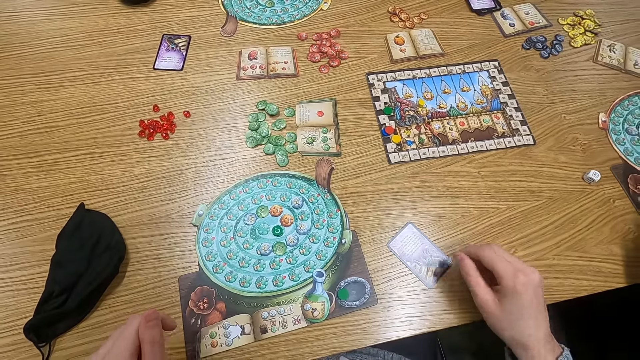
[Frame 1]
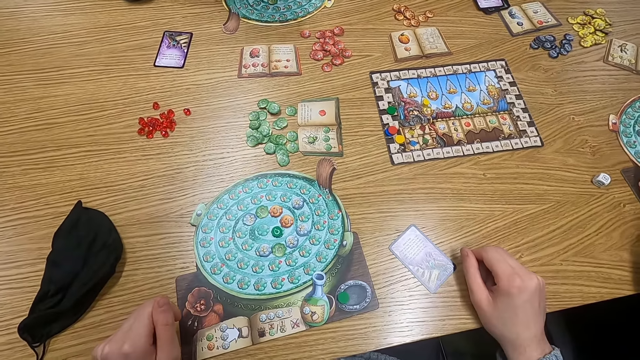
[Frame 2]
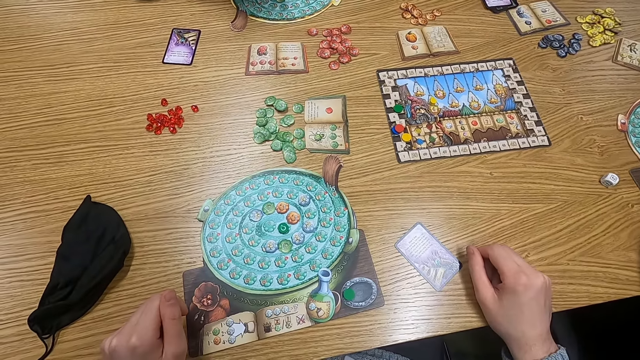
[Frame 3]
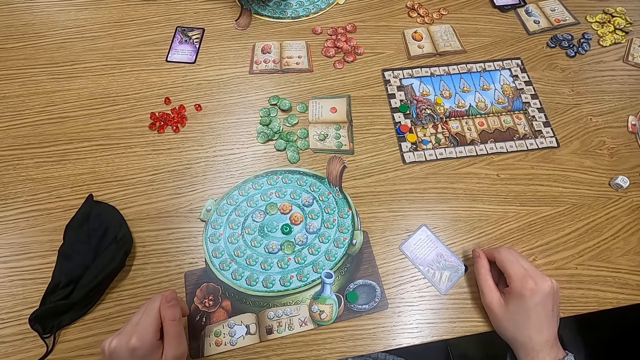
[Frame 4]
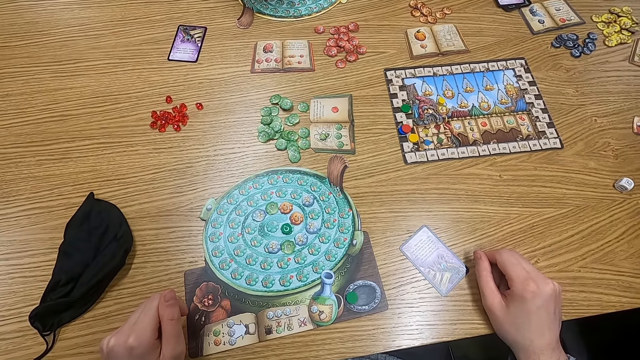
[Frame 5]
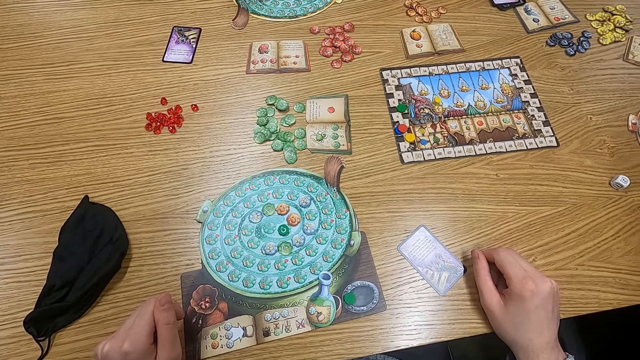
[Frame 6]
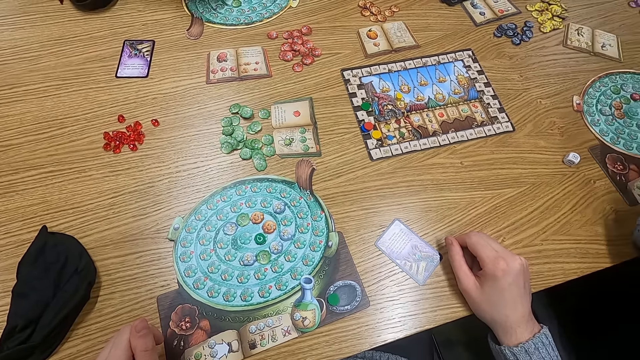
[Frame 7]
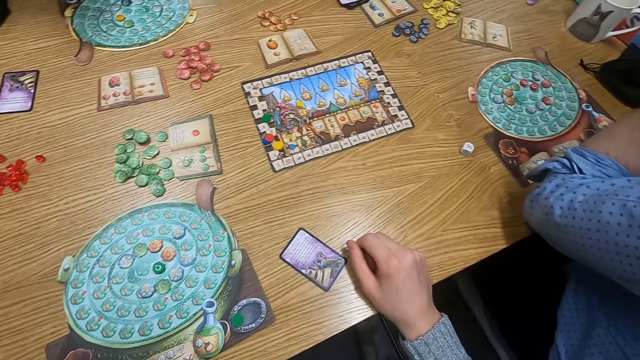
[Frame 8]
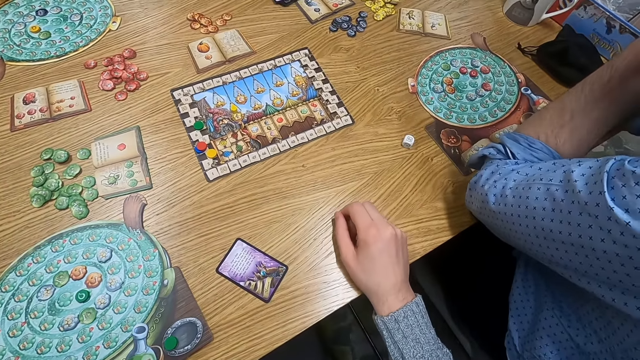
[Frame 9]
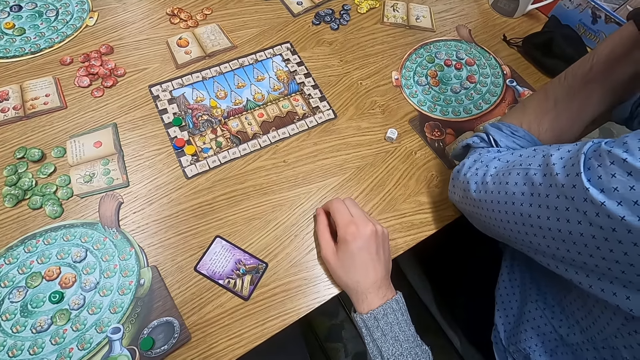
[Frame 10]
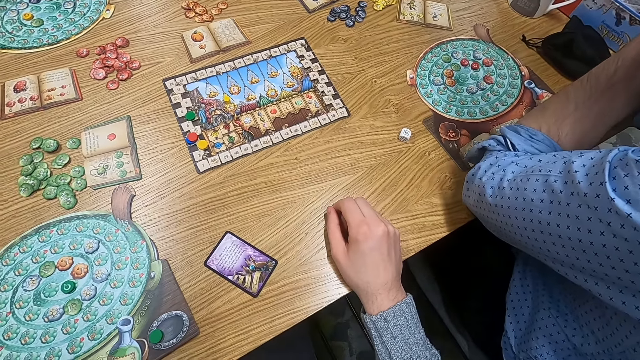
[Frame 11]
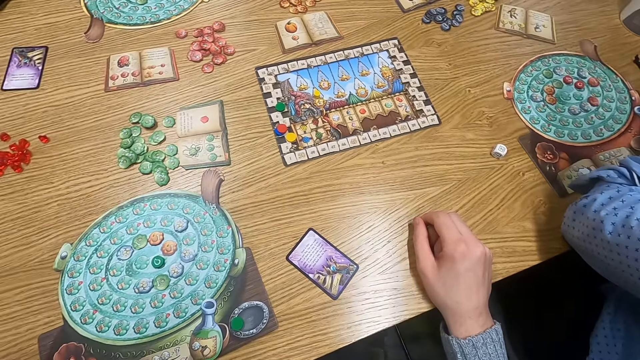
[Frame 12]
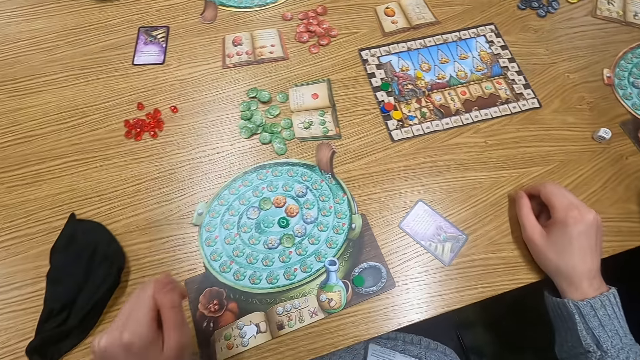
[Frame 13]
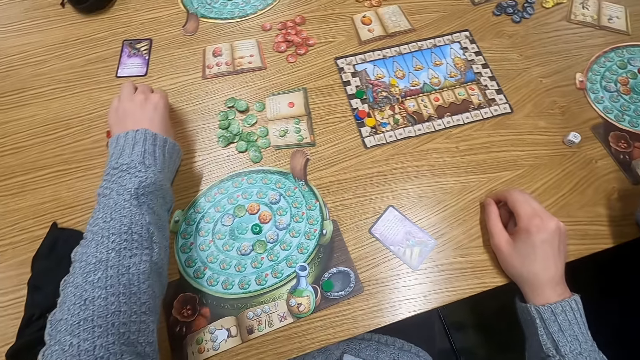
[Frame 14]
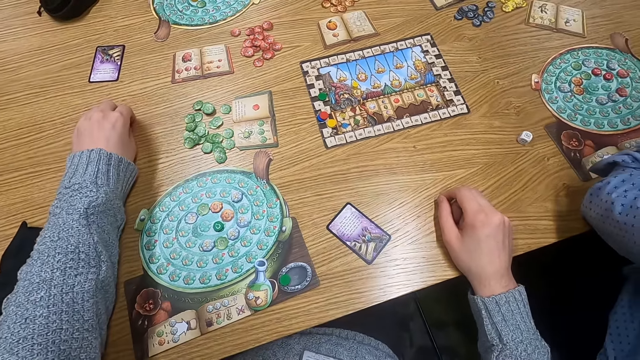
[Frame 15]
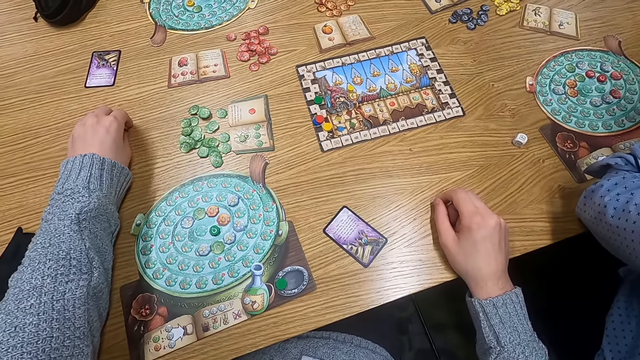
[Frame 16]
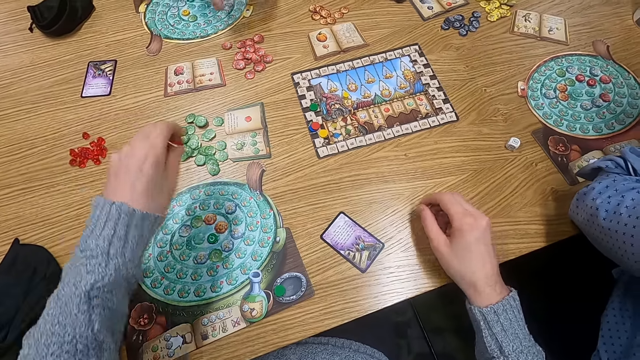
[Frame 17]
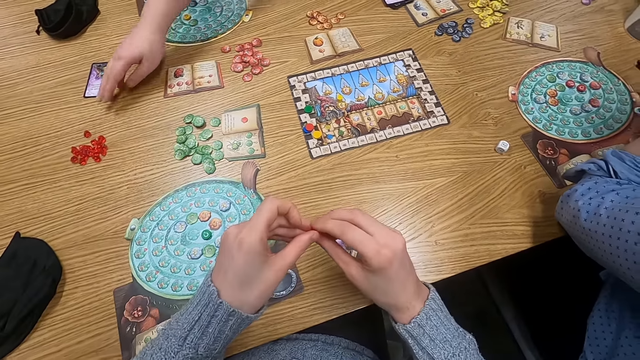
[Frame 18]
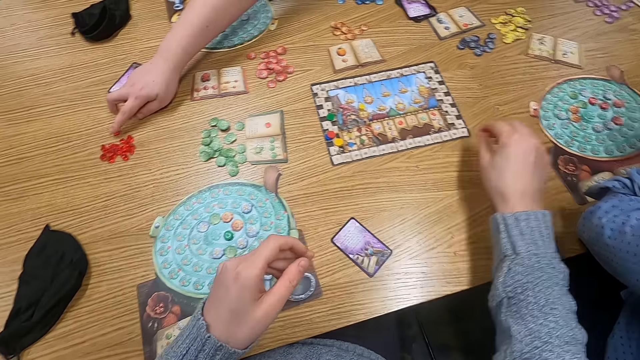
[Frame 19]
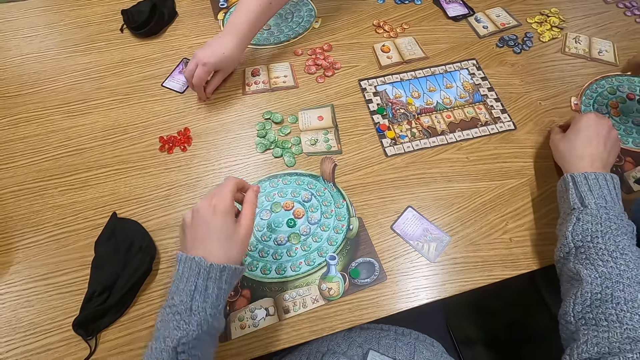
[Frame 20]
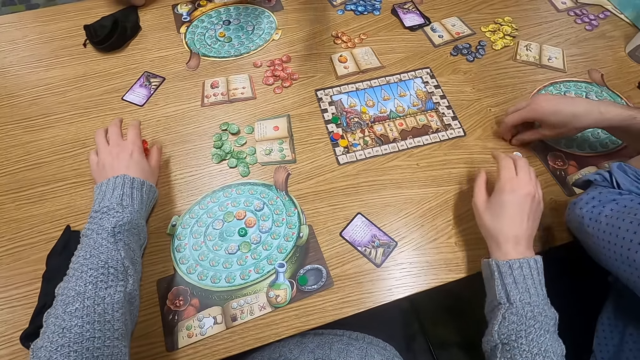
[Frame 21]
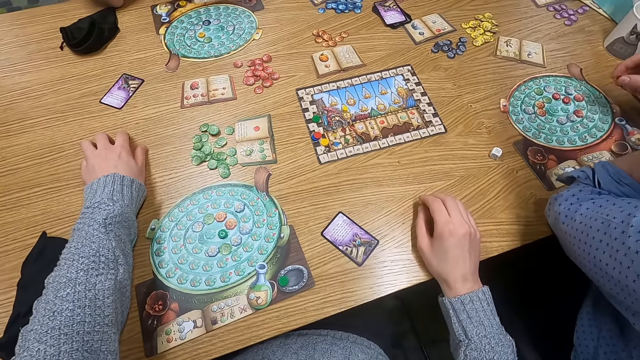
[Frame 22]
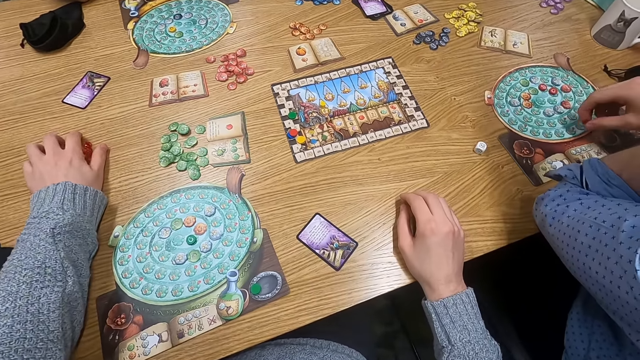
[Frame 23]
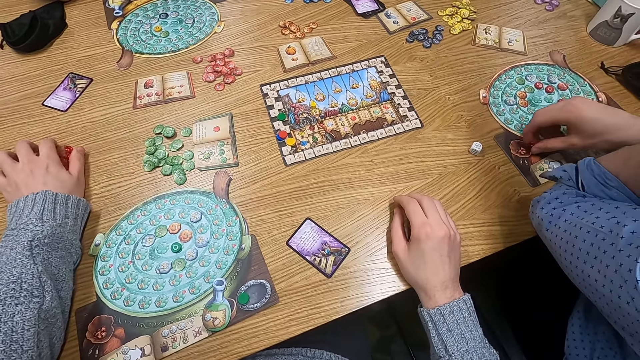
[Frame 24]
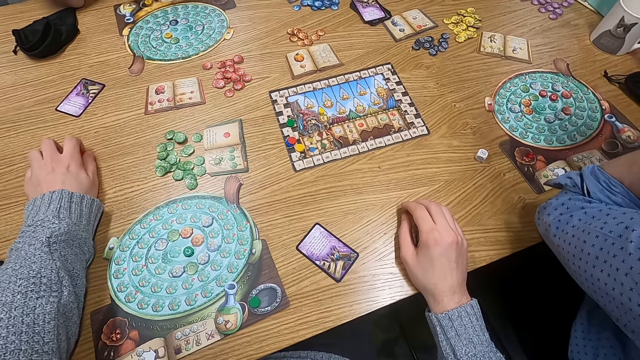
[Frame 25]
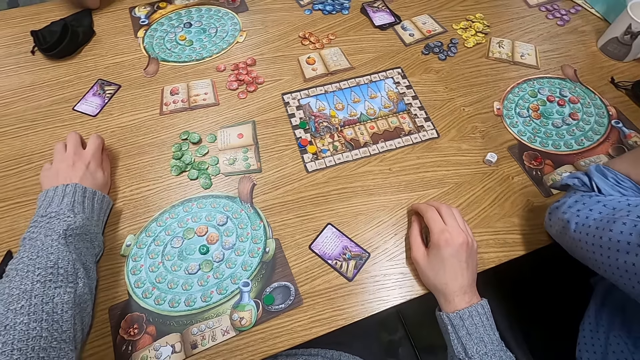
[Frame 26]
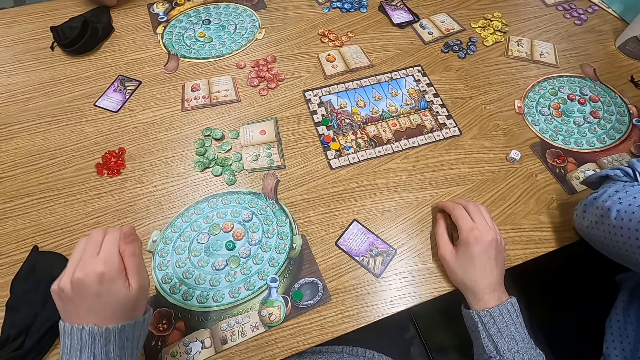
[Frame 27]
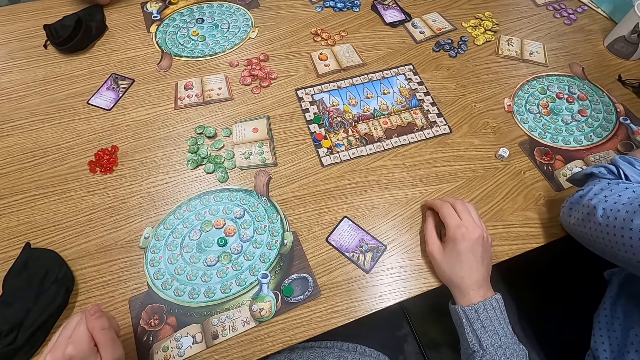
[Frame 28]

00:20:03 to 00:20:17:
The camera wearer turns to the side. They hold a point token on the table. They pick up a counter. A man holds the point token on the table. The camera wearer puts the counter on the table. They hold the point token on the table. Another man picks up the counter. A third man puts the point token on the table.

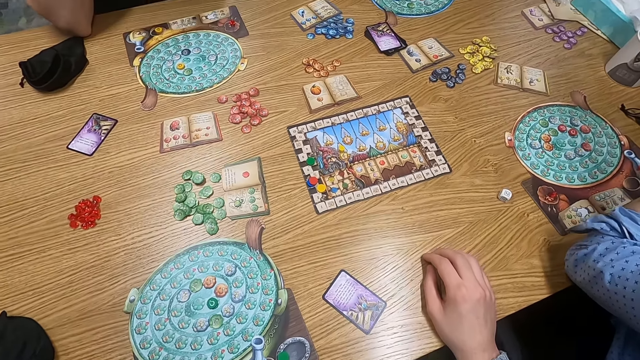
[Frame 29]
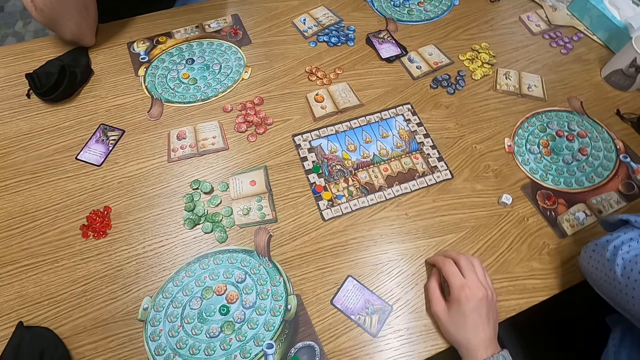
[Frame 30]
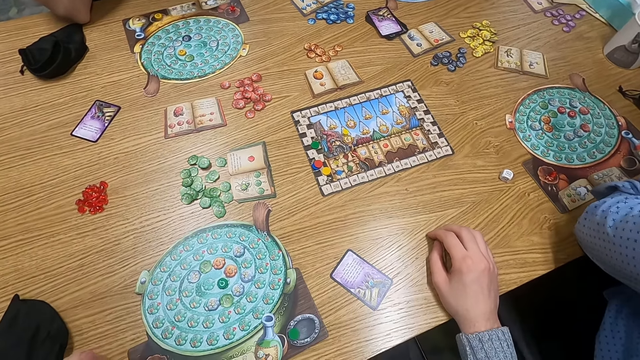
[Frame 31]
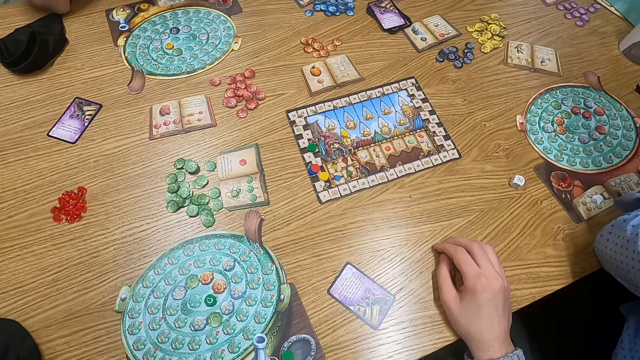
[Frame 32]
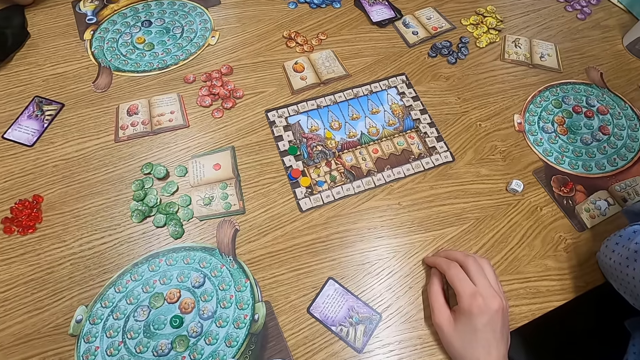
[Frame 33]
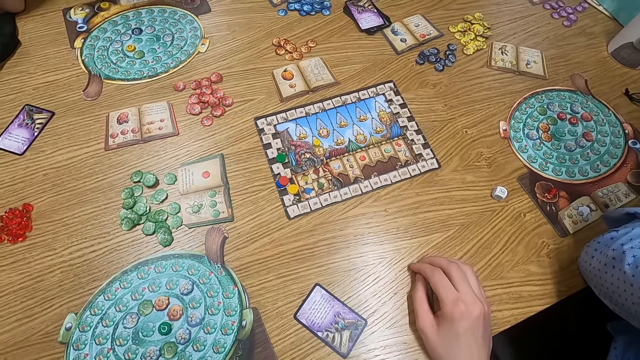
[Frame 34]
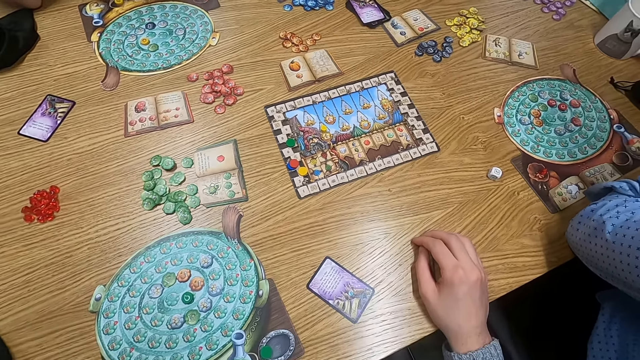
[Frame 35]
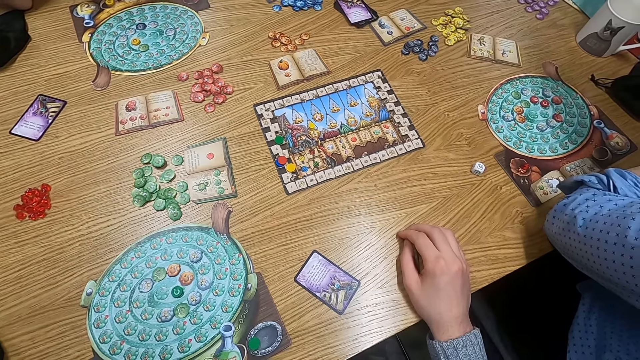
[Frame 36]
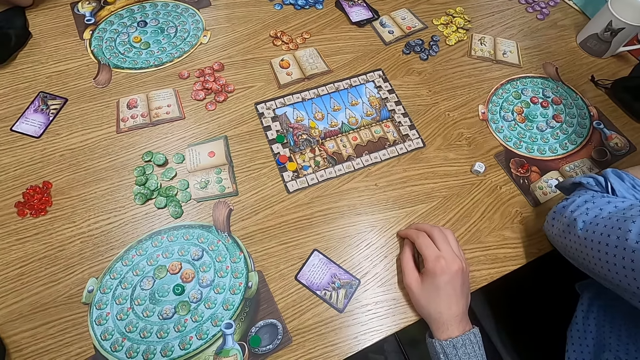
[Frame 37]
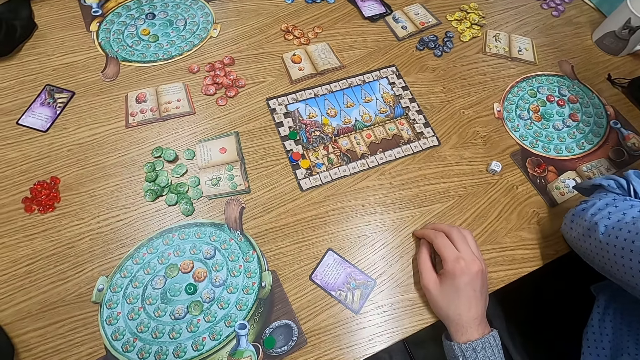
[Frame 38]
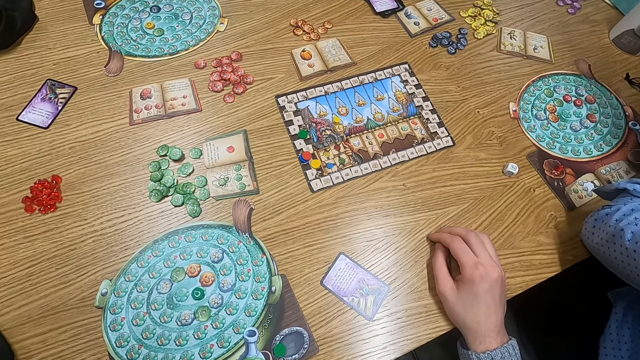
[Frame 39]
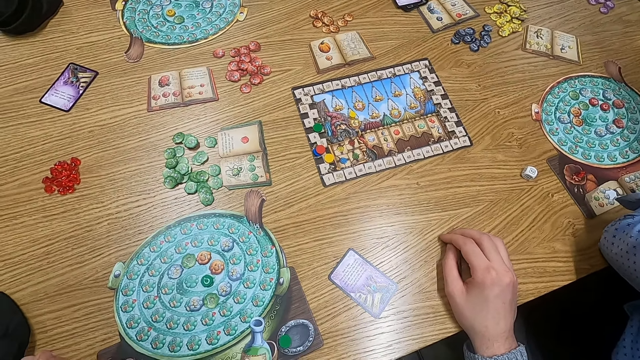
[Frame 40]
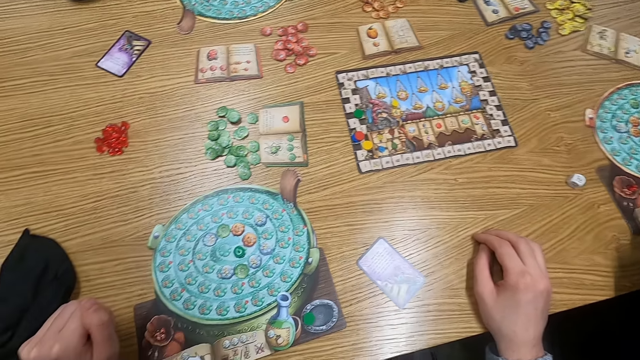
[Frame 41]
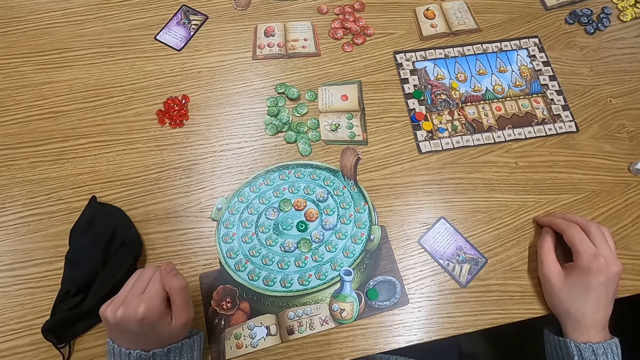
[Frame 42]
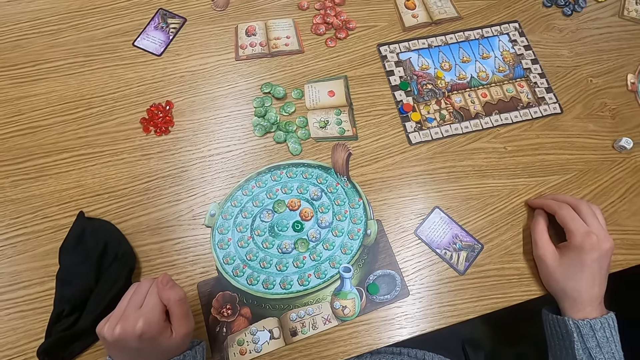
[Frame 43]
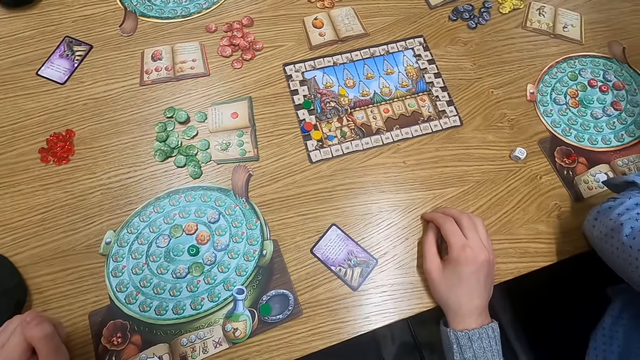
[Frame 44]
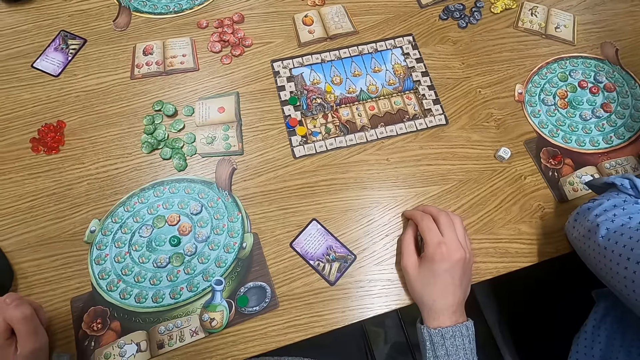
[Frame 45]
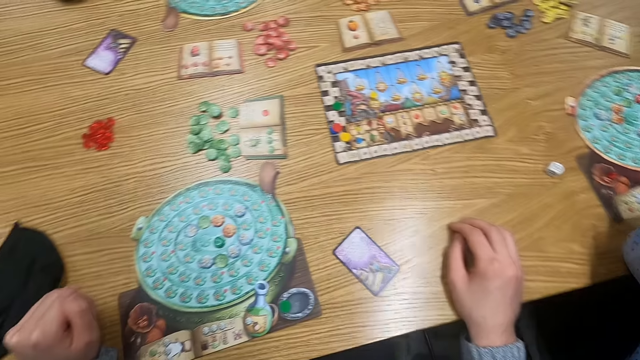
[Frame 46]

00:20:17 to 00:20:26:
The camera wearer turns to the side.
